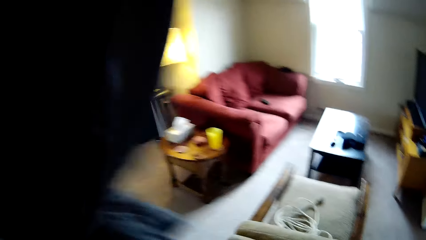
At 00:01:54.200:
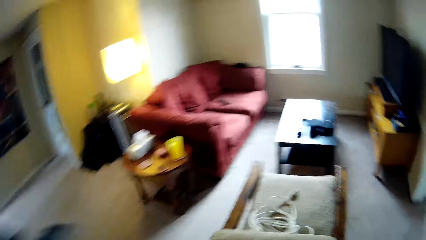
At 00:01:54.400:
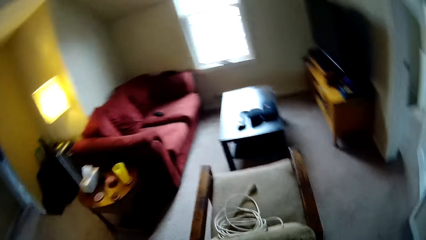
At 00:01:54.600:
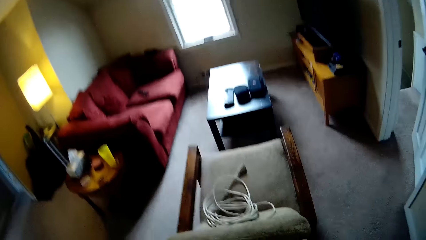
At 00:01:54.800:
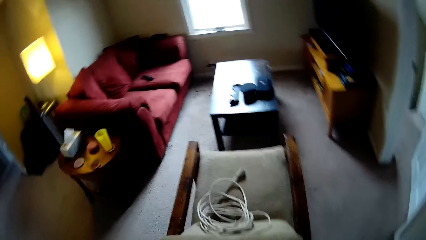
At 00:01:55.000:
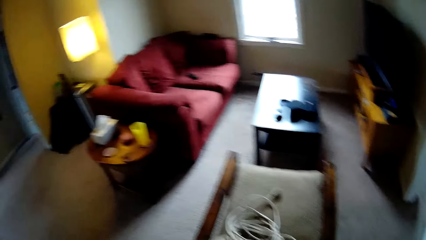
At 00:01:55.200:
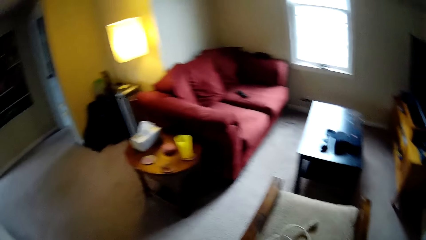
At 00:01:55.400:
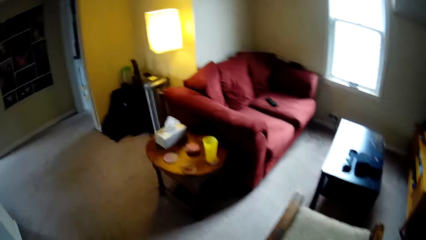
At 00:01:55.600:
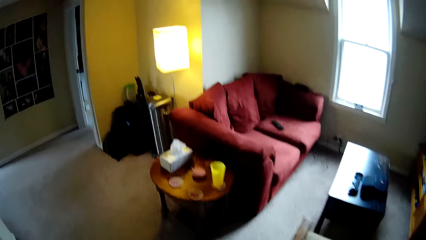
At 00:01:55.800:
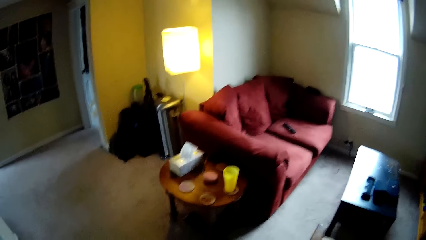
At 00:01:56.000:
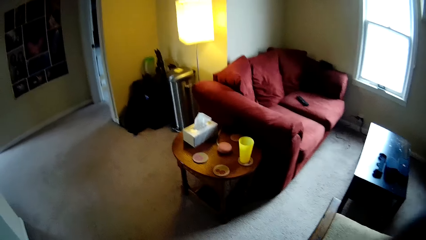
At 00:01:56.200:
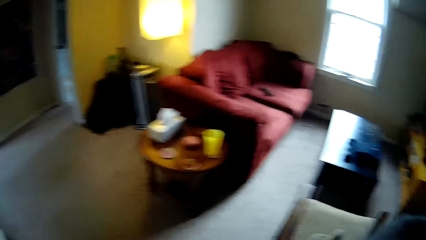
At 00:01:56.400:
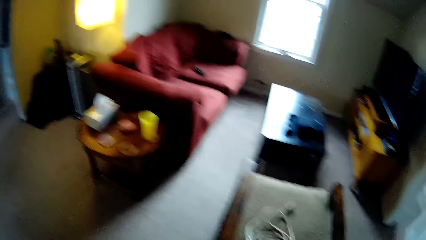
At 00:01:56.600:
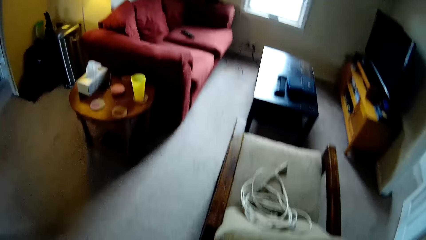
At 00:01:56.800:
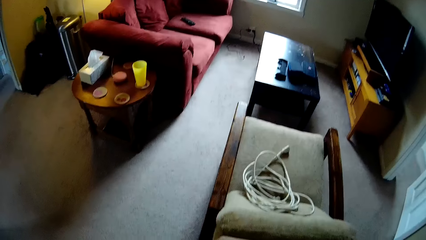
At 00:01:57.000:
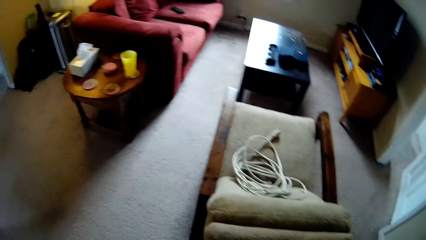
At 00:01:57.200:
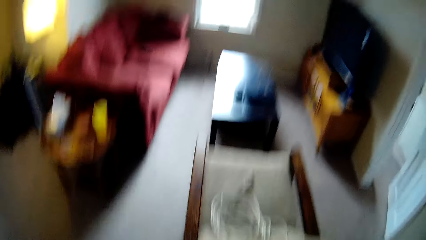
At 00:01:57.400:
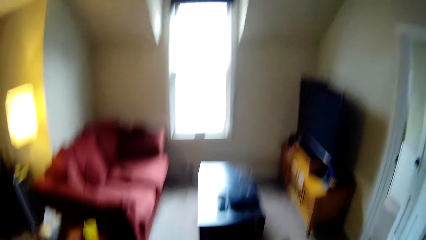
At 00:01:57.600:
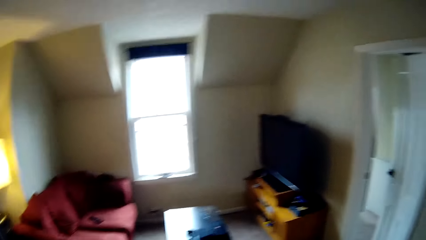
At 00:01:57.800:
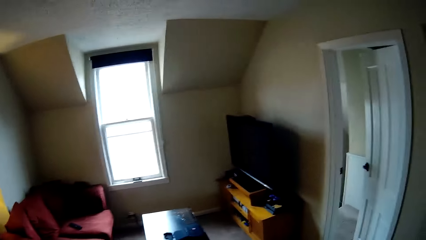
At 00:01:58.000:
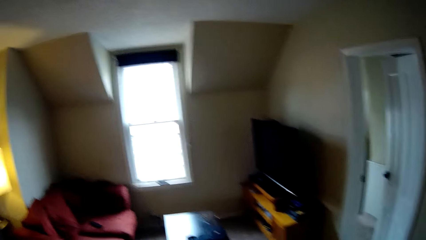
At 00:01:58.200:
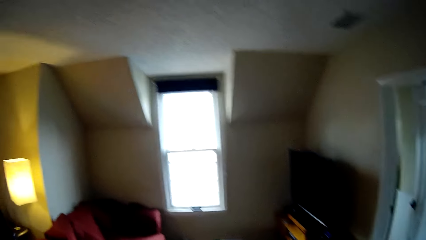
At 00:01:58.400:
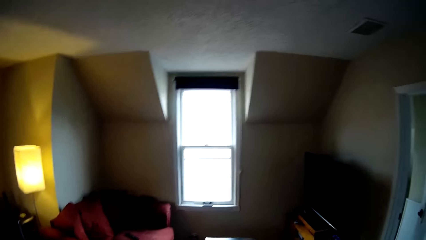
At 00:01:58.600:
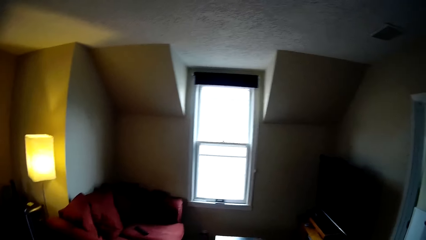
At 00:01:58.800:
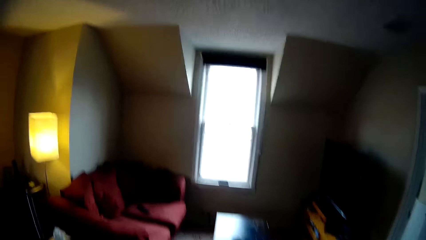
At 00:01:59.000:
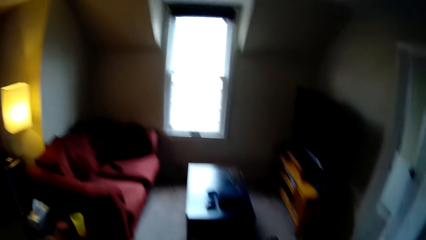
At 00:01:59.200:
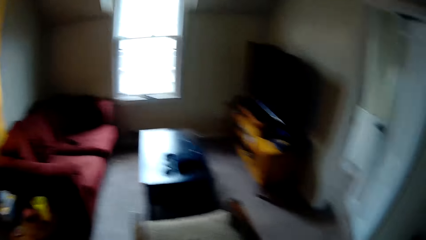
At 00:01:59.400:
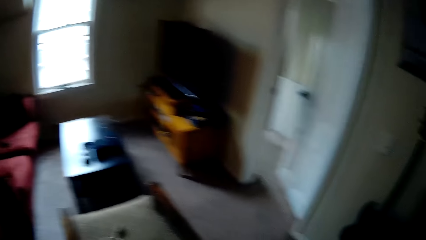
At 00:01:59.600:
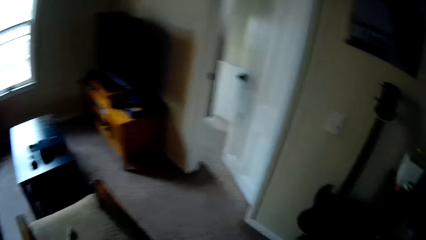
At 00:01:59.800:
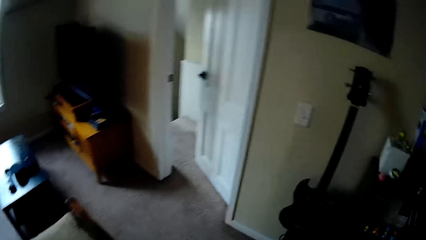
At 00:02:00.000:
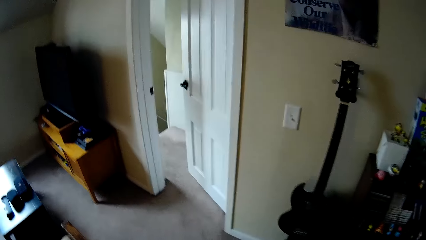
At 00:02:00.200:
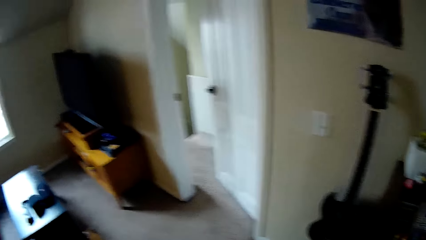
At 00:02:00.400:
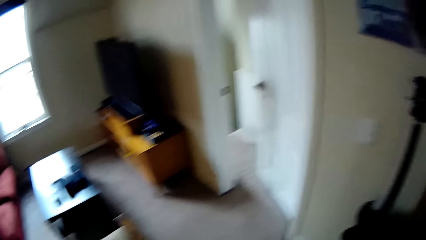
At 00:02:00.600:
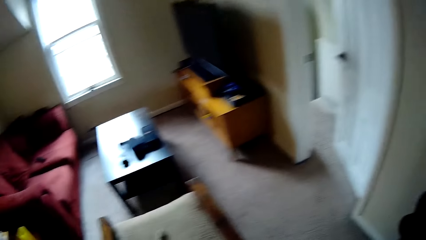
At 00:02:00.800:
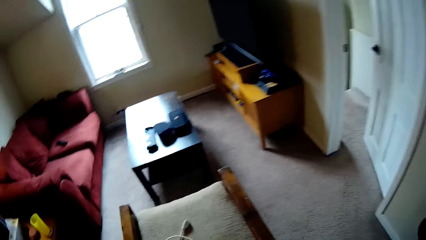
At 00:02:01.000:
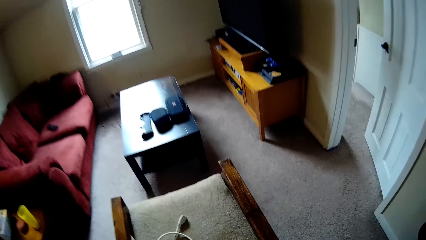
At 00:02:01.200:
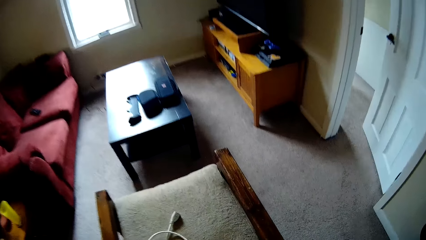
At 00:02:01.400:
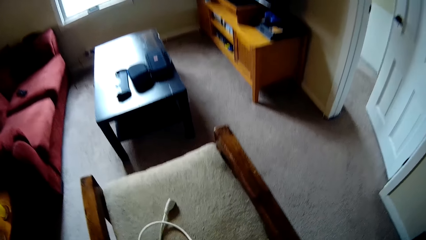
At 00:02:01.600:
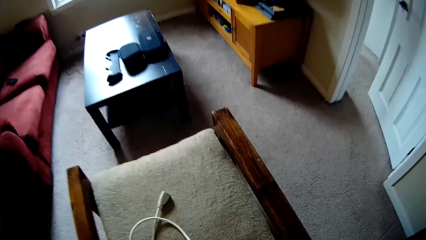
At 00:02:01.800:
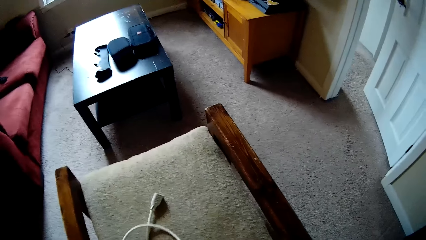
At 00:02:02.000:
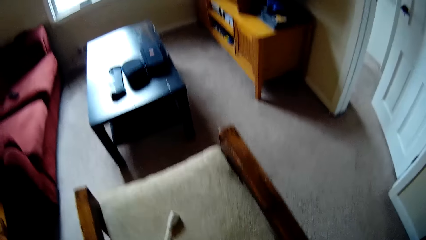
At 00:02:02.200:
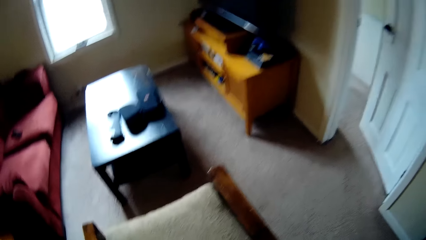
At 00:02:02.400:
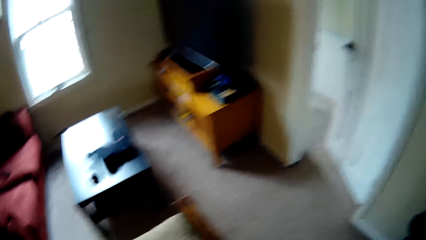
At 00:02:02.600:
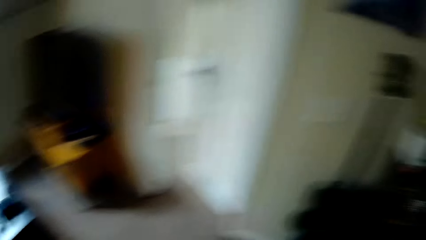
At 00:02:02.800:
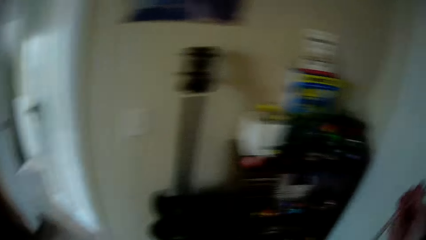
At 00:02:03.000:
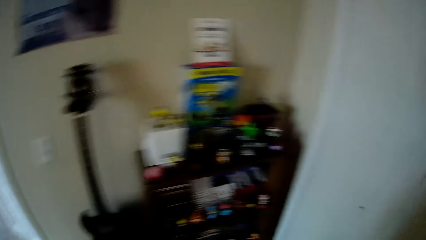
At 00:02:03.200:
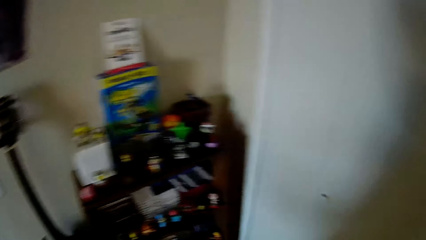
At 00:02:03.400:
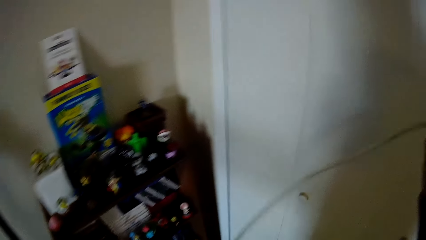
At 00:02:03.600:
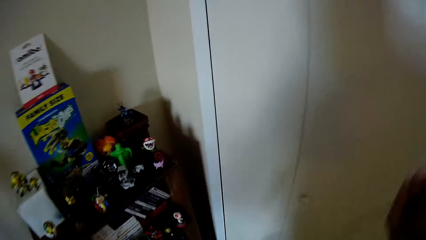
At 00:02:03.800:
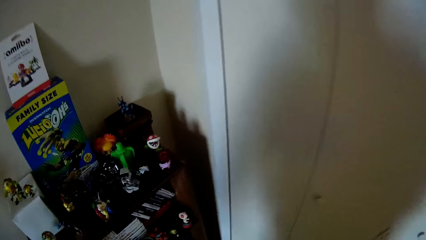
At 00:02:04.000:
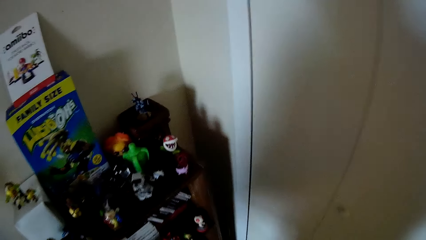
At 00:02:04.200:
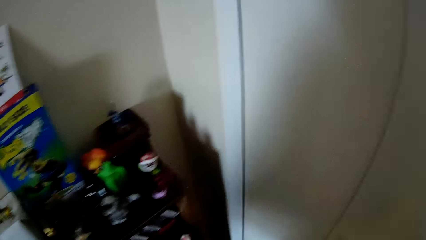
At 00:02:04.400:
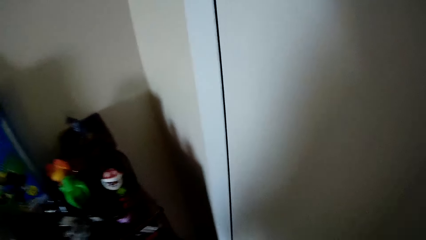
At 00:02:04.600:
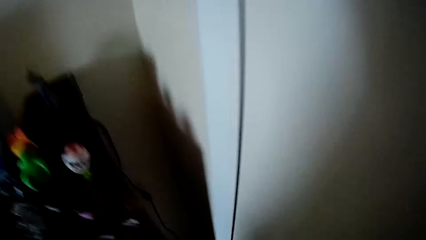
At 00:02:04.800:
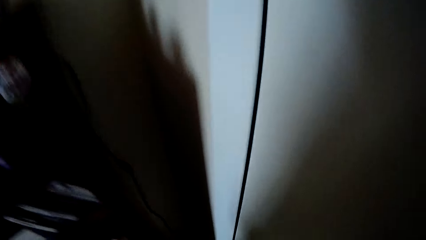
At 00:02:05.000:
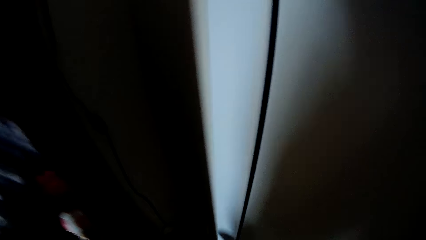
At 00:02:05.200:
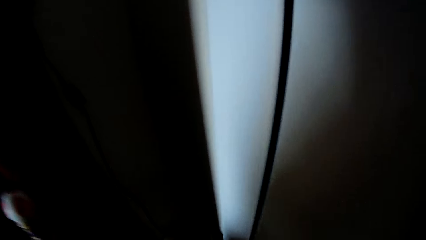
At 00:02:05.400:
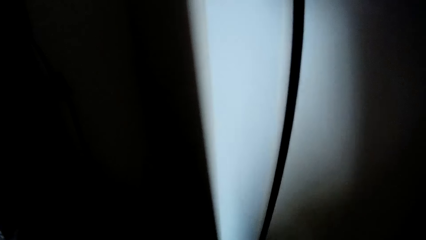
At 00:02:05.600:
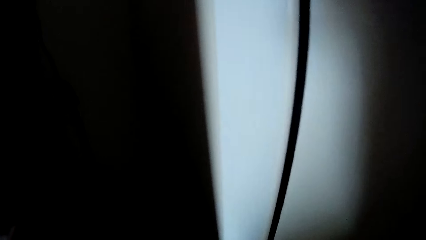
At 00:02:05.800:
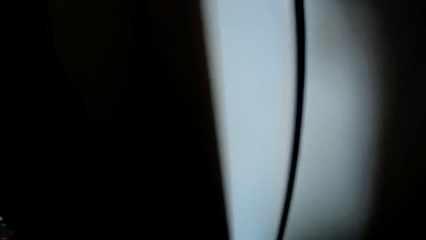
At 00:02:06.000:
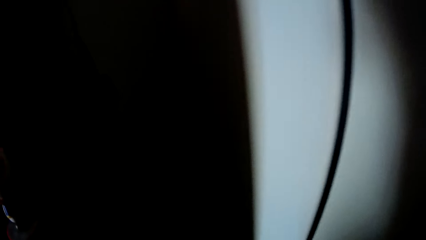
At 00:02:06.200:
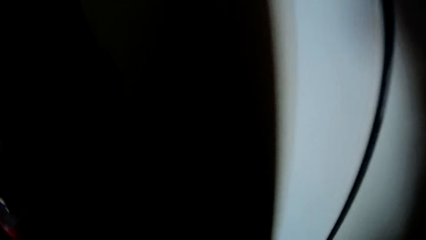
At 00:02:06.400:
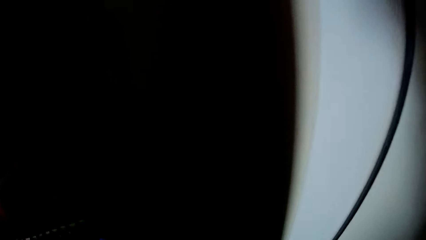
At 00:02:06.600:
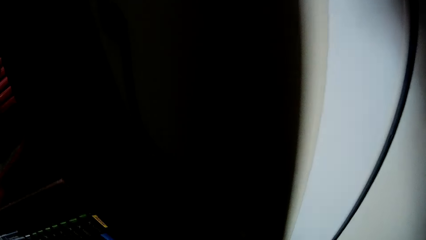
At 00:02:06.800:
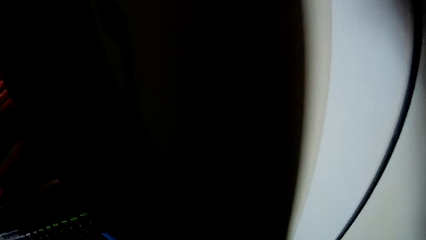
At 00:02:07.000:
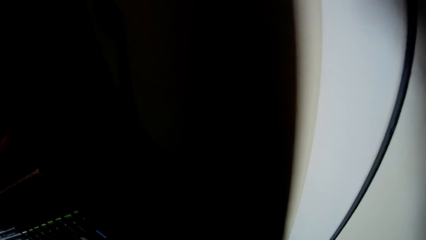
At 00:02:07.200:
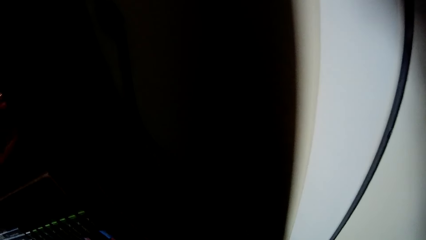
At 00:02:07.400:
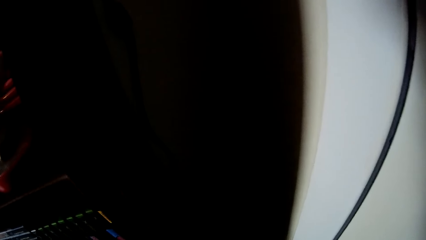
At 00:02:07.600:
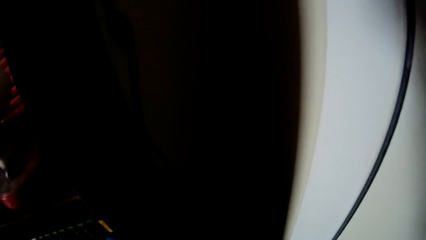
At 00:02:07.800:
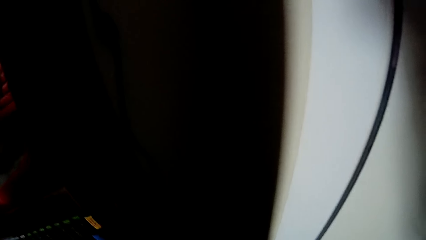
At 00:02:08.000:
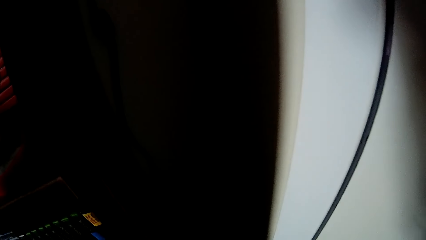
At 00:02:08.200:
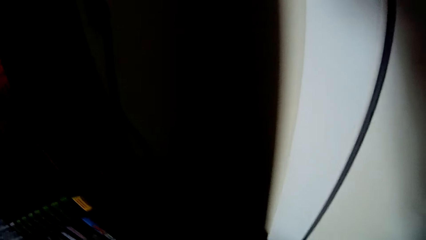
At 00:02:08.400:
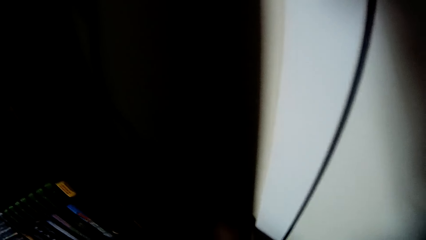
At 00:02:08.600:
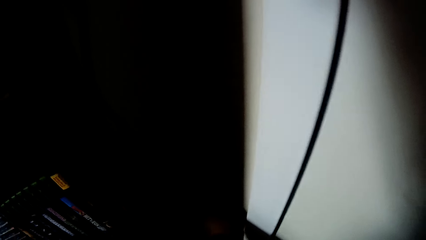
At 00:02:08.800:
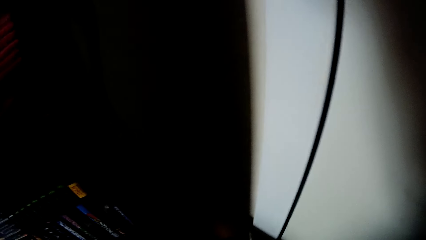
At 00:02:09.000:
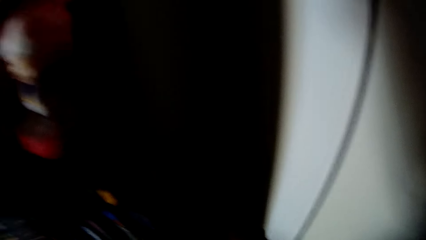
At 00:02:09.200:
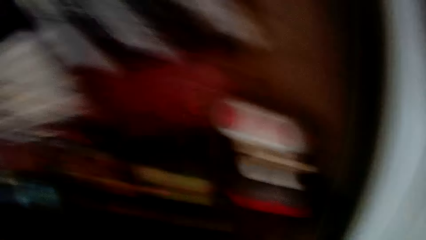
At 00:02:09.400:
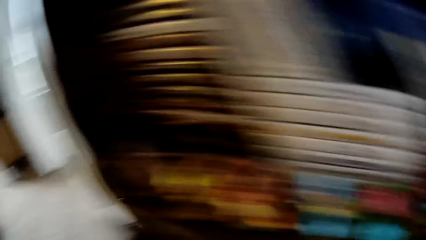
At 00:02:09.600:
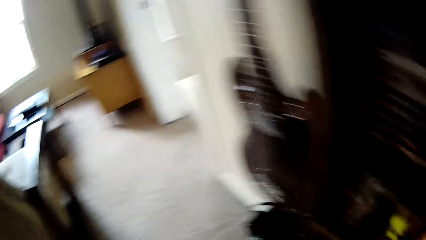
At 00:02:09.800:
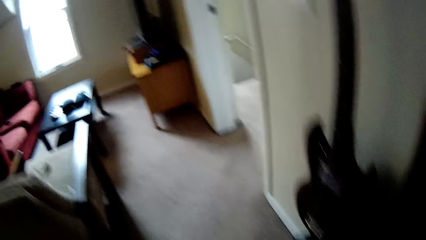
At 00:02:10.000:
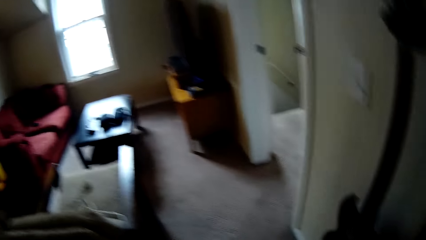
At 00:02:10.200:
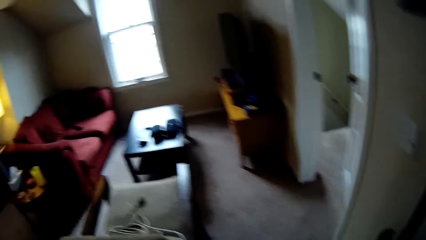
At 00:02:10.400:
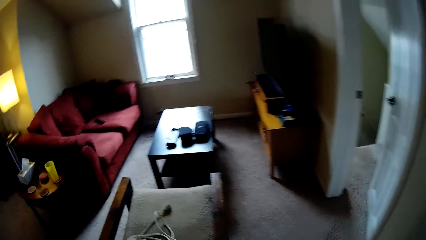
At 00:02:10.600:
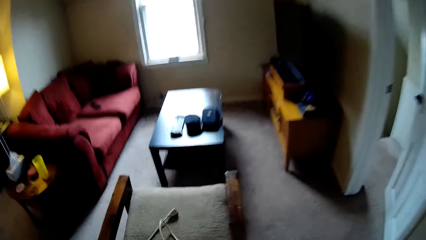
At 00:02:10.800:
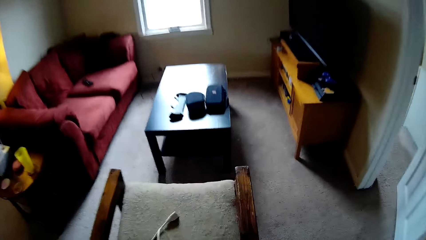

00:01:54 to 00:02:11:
The camera wearer wears the cloth. They look around. They pick a cable or wire. They turn around. They walk. They lift the cable. They plug the wire in the socket. They turn around. They walk.
